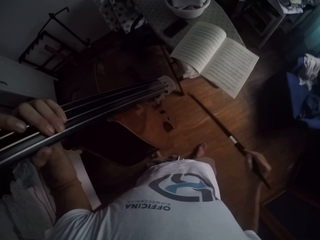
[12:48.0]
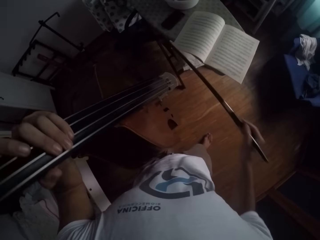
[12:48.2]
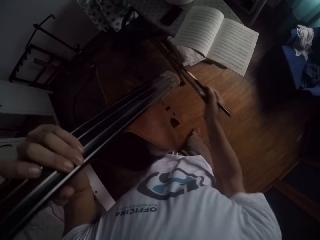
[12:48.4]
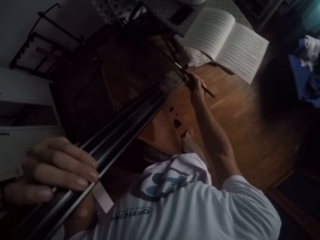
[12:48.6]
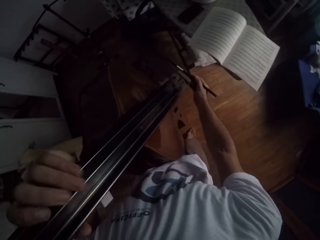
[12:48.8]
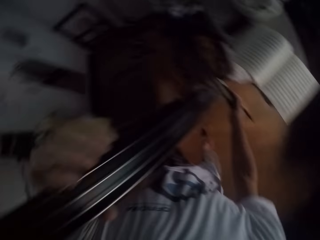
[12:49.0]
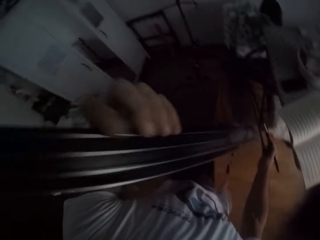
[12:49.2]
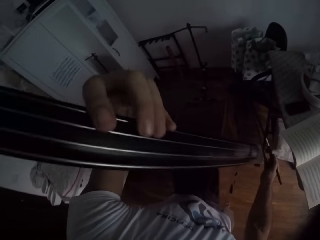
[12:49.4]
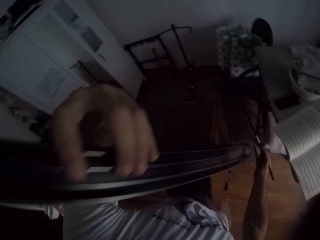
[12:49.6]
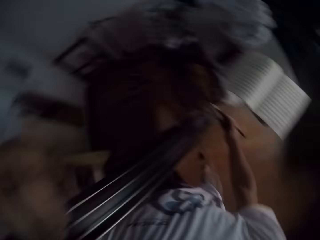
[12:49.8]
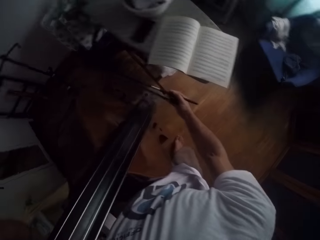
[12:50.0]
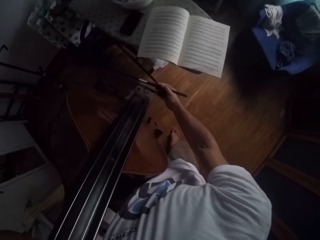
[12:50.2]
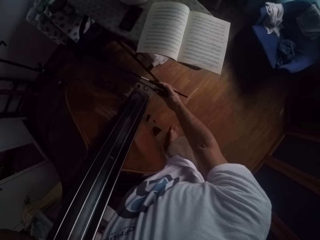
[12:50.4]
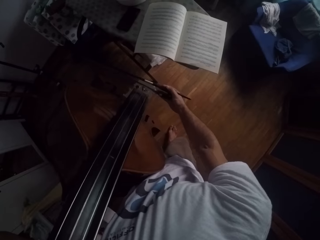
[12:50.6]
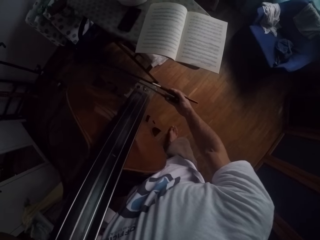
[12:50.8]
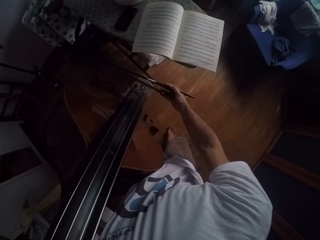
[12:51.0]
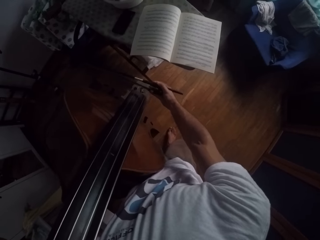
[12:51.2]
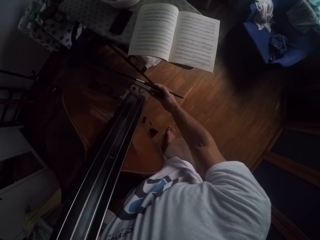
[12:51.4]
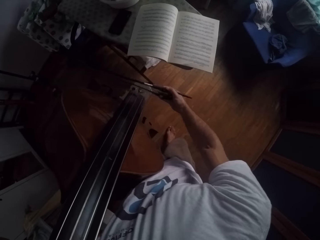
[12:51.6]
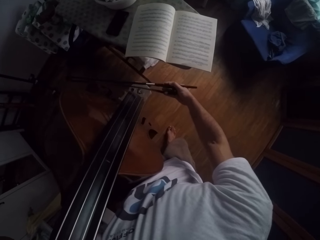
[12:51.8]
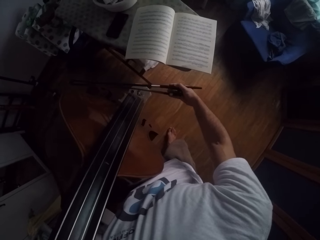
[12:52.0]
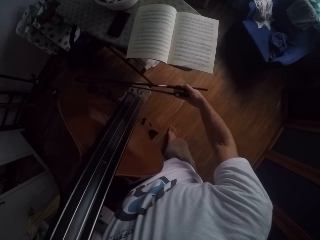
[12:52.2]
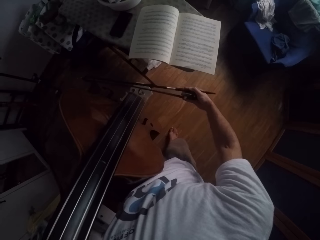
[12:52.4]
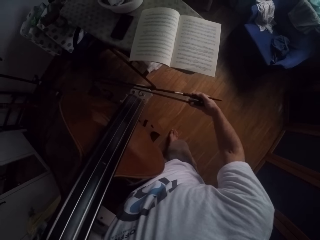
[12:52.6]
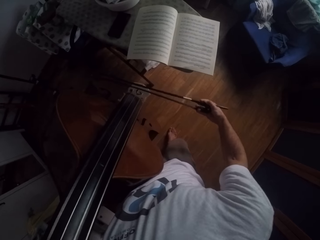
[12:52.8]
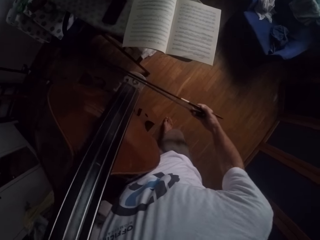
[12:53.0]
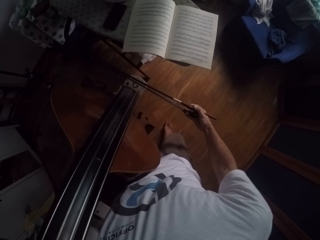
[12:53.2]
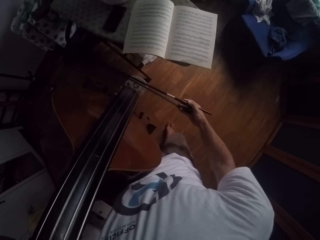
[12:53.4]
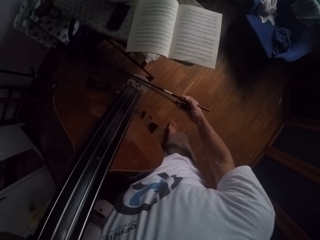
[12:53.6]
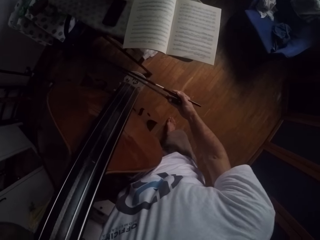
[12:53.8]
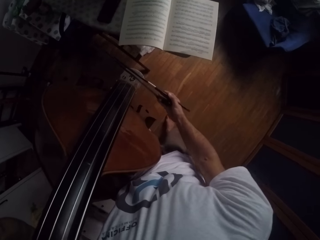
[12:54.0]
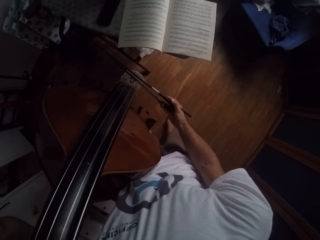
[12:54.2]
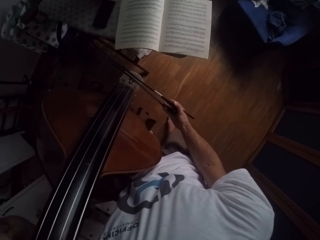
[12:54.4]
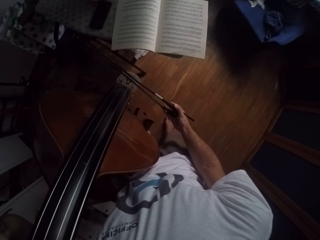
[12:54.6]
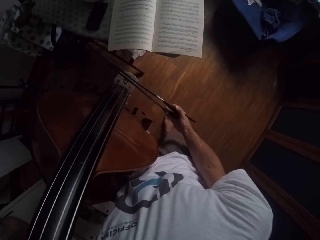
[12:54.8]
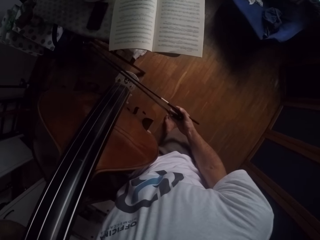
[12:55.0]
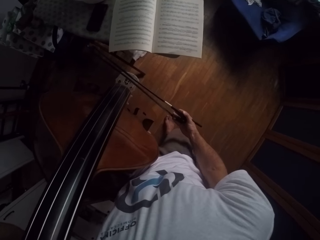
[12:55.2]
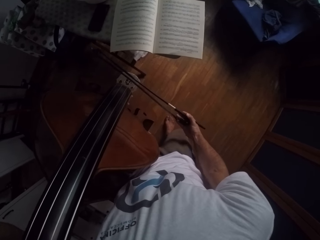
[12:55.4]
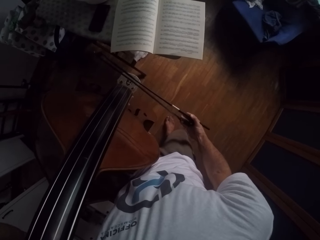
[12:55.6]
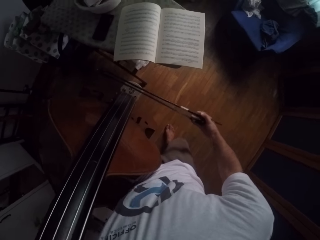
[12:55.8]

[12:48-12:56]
The camera wearer plays a double bass in a room.
